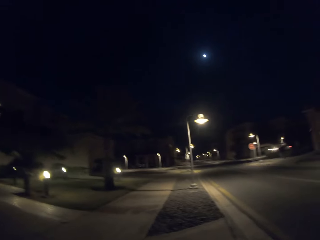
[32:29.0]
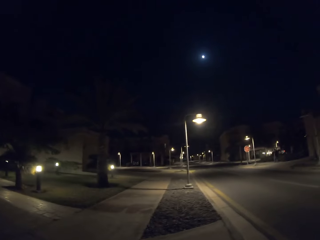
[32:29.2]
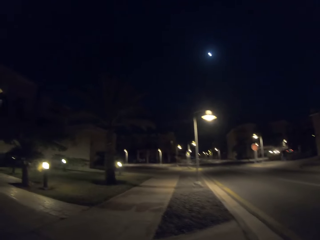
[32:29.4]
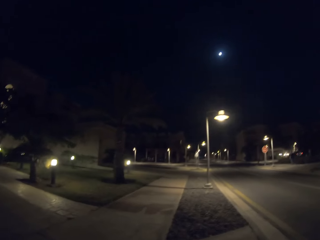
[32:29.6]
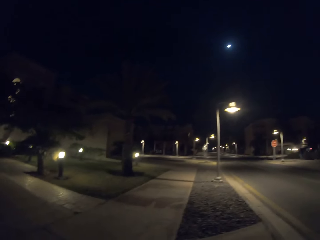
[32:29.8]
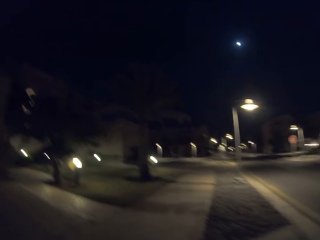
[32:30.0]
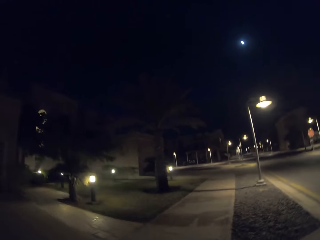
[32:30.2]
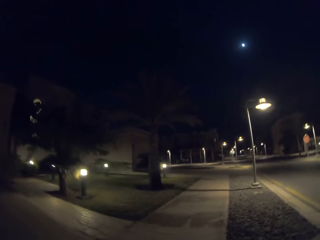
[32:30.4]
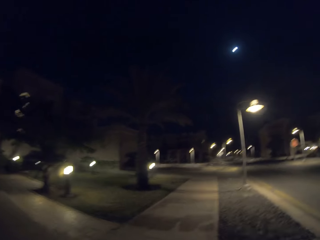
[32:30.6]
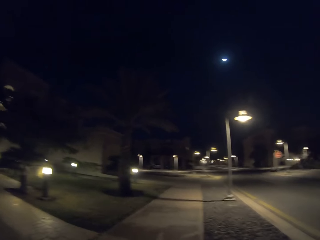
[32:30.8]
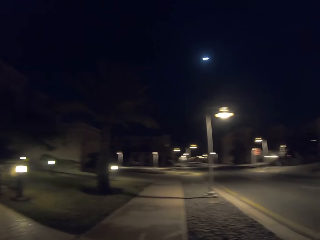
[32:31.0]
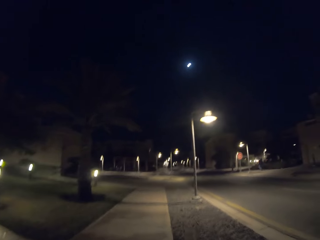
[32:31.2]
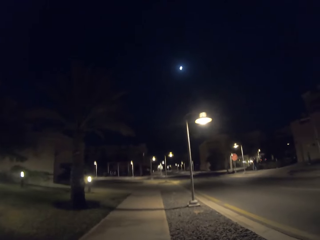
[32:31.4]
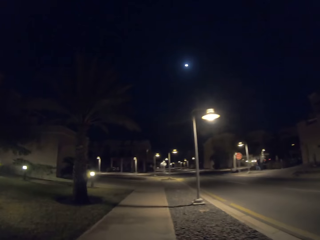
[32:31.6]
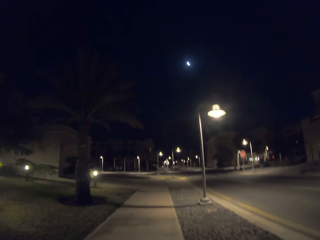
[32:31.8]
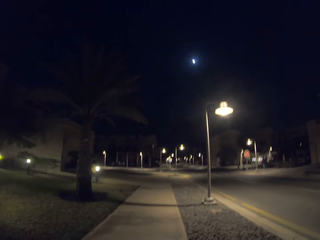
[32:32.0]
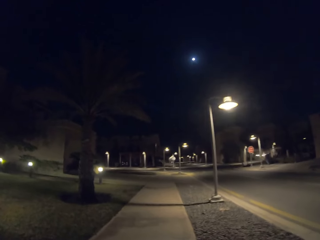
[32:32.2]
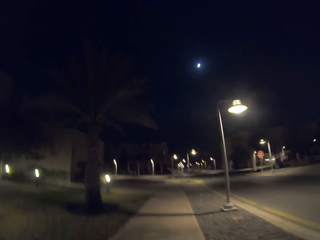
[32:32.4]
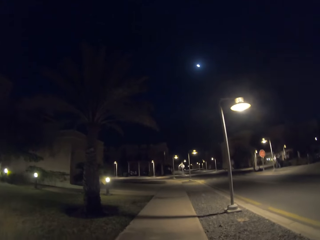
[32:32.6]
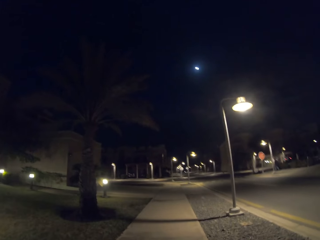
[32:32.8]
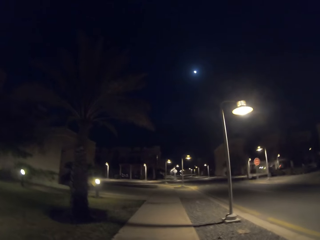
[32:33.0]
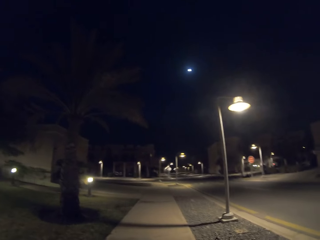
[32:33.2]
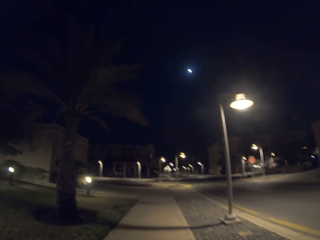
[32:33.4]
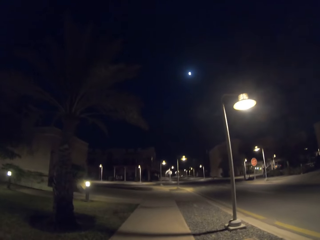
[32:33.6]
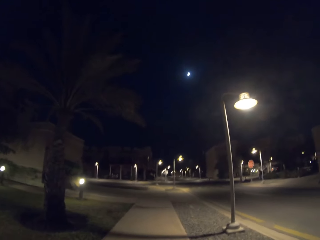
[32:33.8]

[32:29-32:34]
The camera wearer walks on the sidewalk.

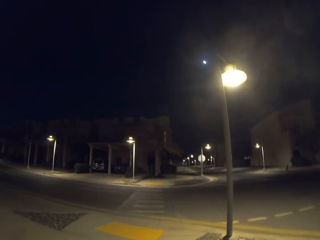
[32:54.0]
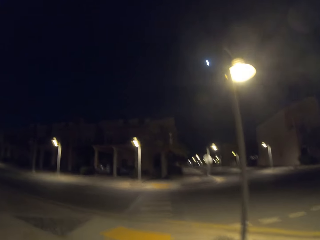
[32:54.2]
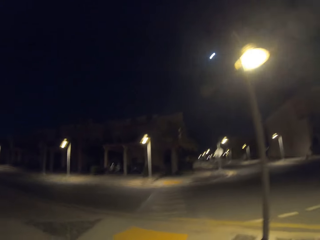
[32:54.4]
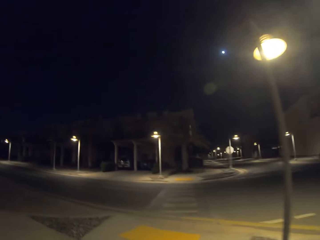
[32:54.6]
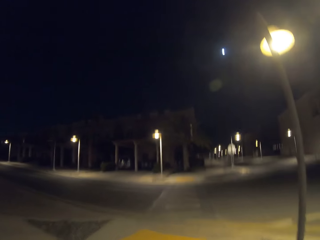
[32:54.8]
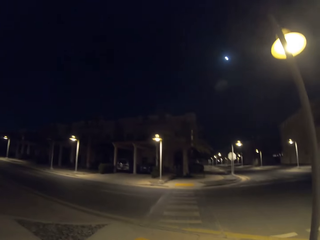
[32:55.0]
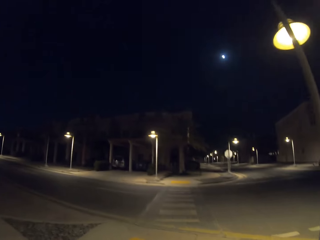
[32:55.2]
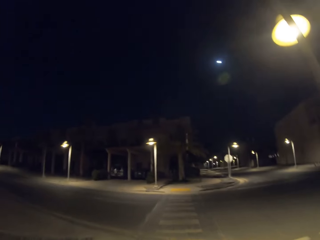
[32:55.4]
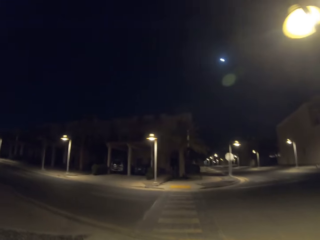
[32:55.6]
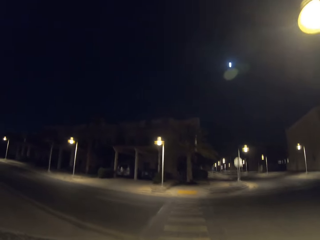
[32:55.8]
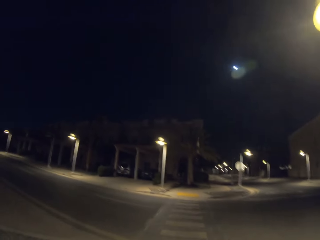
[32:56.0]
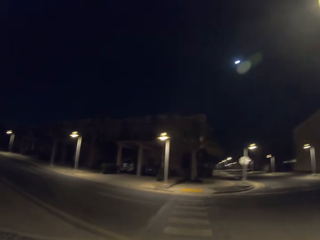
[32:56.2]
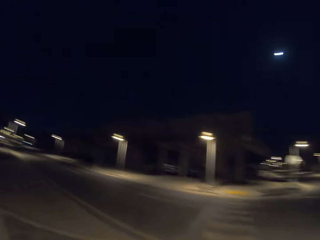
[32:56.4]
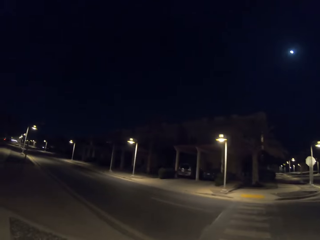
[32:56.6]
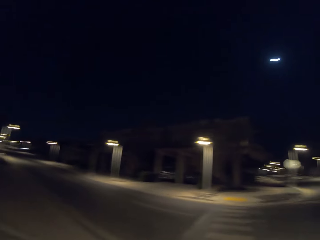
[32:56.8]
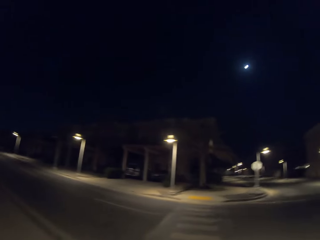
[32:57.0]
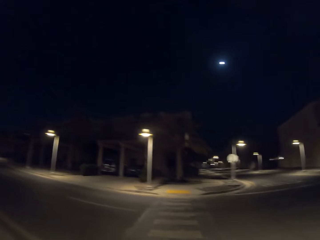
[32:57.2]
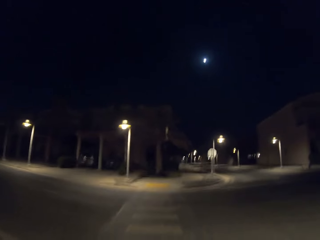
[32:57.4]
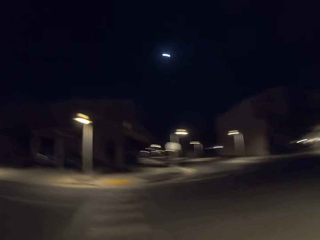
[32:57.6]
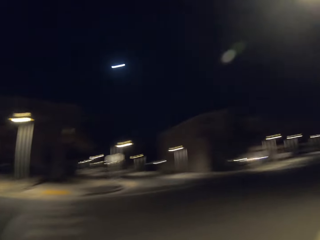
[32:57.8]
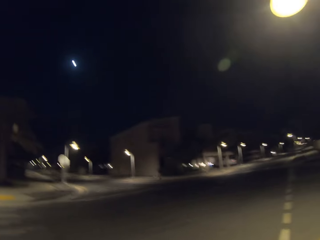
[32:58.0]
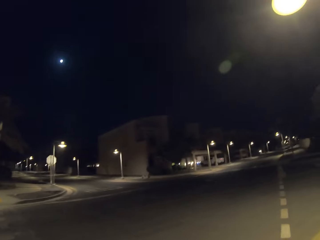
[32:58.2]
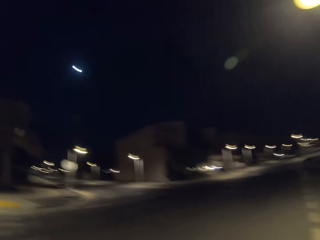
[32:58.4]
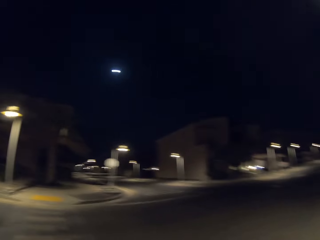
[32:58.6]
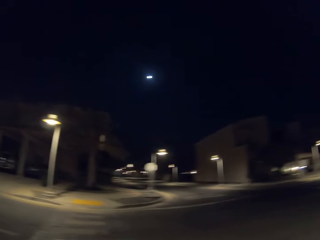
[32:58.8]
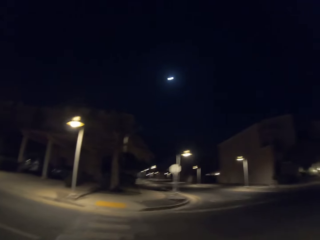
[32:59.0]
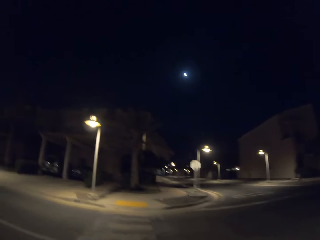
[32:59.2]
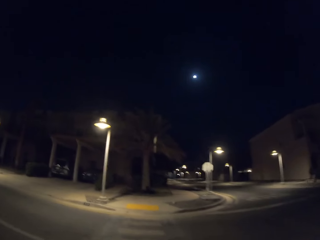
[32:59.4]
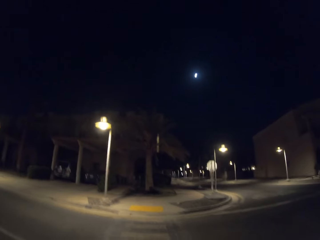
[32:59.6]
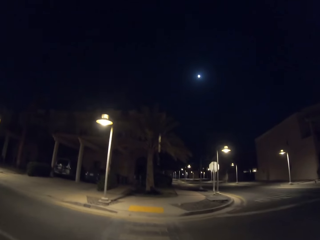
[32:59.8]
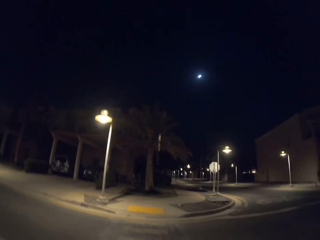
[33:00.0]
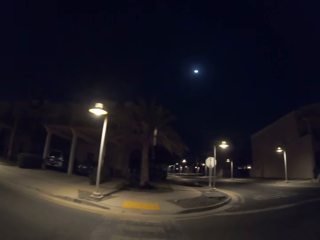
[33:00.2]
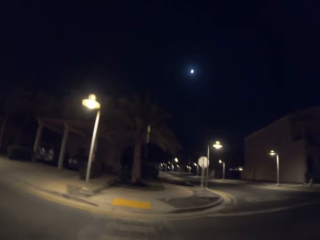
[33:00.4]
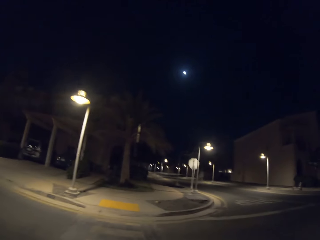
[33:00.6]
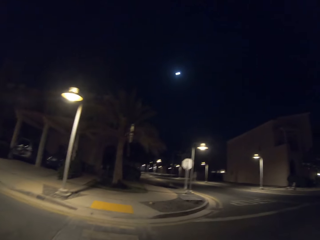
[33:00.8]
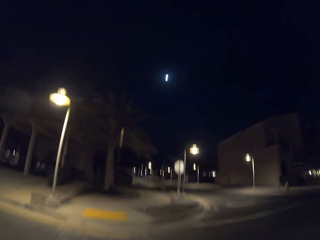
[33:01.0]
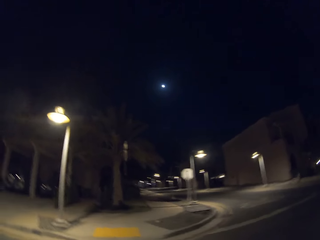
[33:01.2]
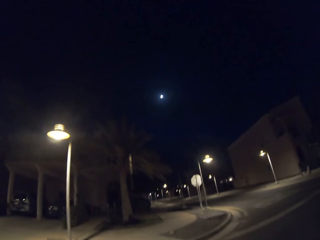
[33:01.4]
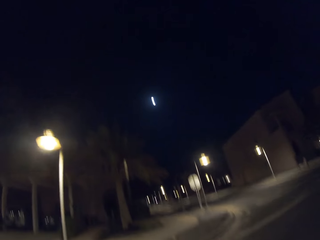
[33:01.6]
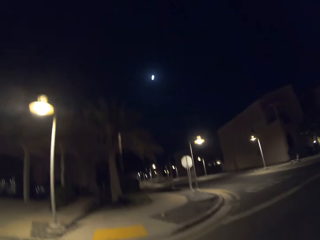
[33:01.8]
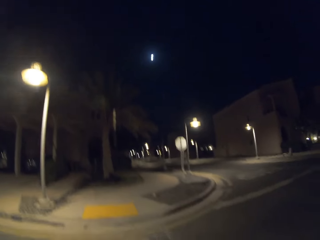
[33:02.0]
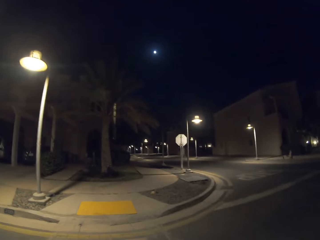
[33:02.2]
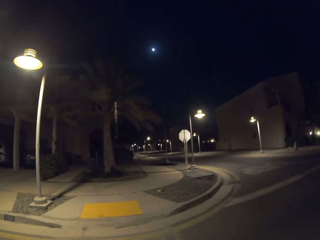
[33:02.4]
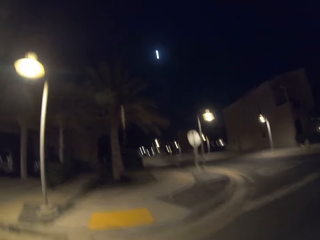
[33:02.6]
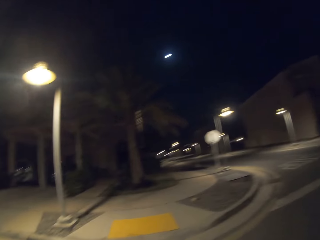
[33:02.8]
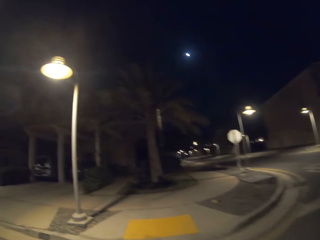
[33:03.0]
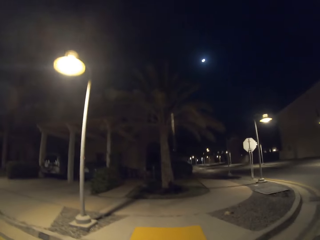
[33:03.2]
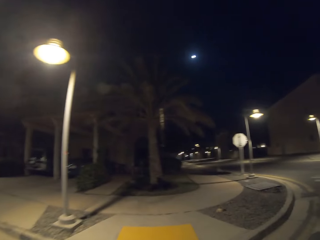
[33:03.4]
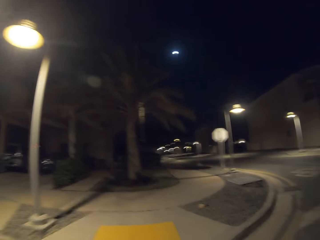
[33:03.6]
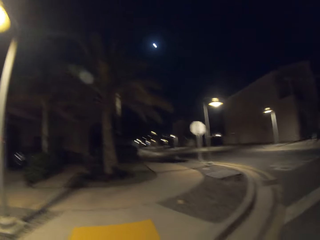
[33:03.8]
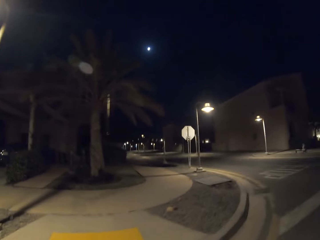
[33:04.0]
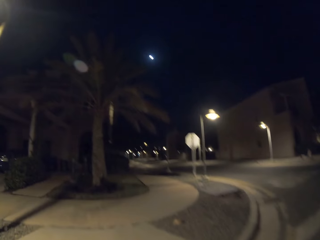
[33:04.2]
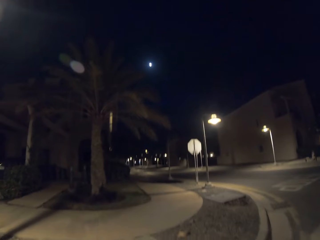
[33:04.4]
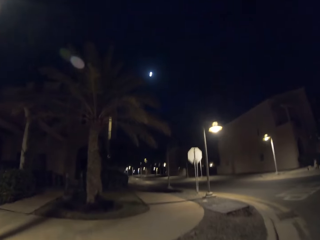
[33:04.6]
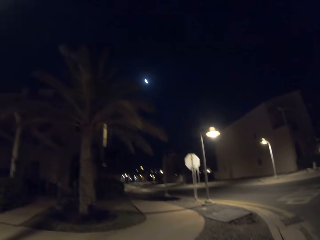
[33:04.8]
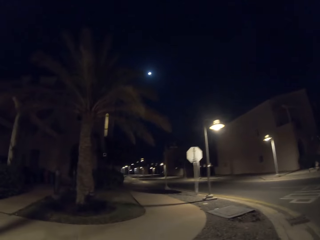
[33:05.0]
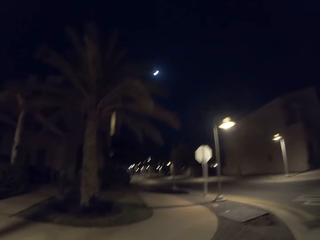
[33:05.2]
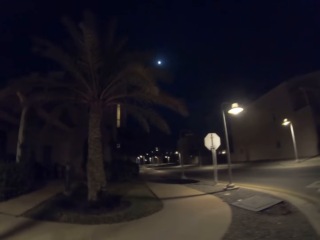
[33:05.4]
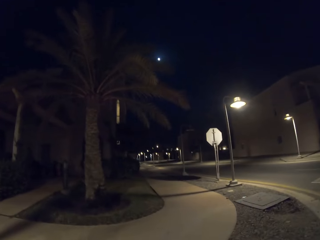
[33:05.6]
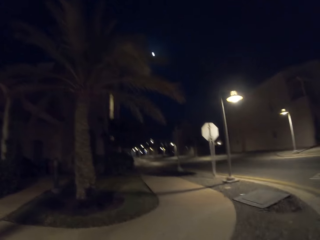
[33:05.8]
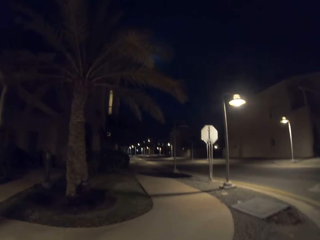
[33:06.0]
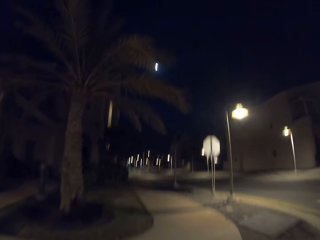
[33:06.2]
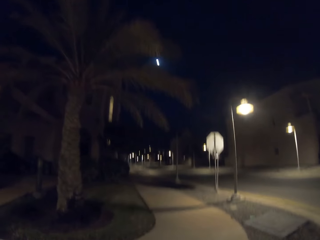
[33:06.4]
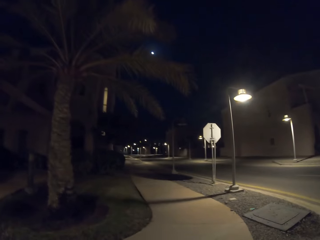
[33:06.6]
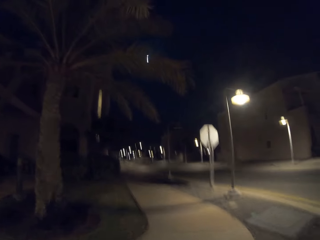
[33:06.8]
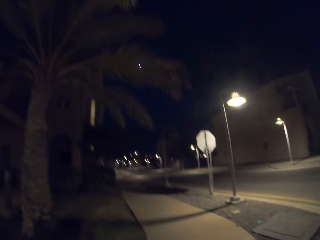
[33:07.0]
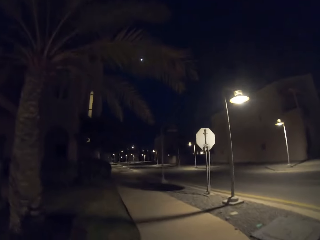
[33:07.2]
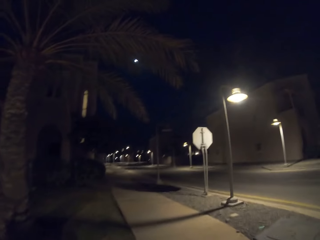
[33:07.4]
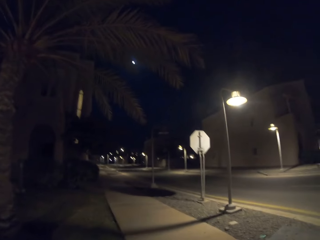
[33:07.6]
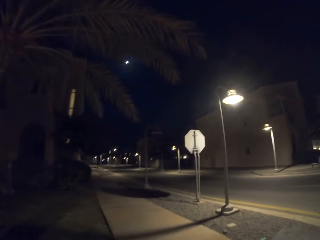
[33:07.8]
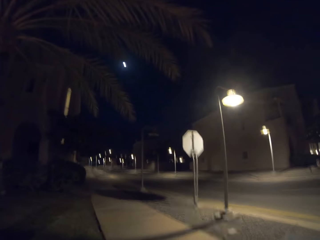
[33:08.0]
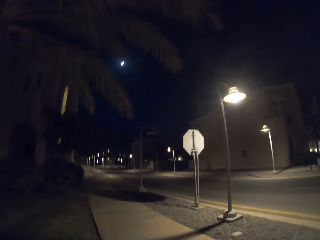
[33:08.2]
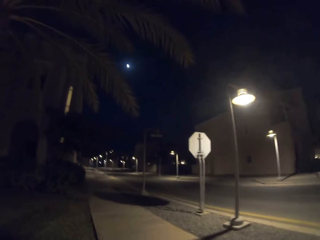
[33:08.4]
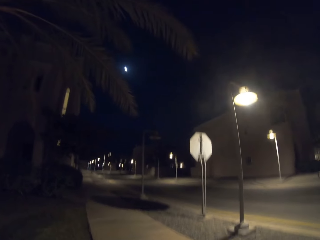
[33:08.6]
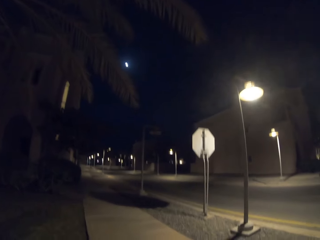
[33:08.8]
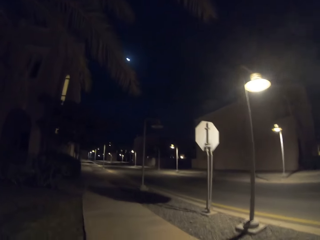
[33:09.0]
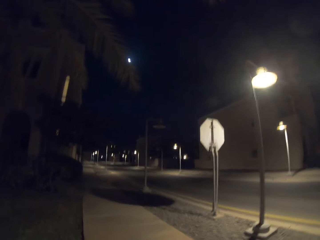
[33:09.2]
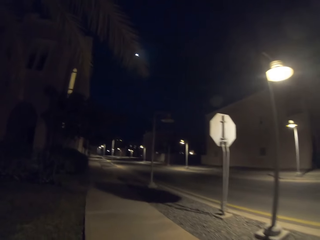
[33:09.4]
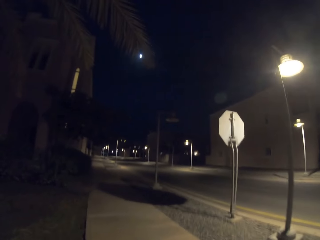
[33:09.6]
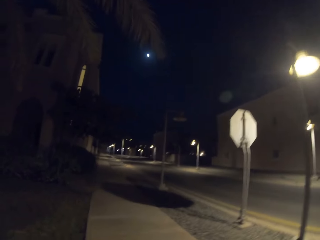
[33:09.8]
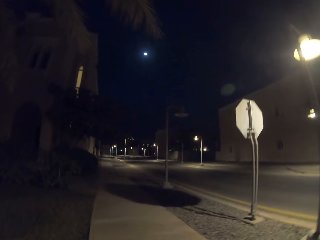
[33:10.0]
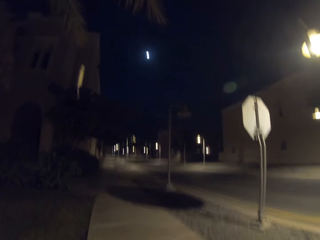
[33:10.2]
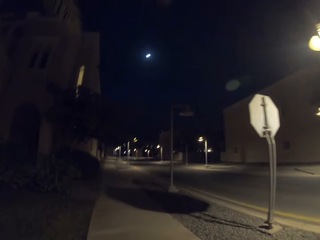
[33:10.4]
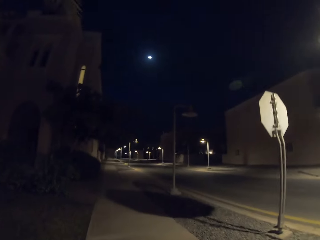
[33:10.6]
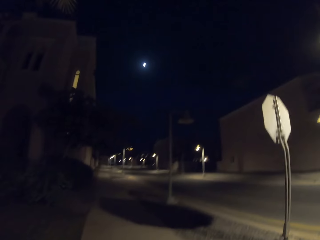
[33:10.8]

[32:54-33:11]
The camera wearer crosses the road at a zebra crossing. They walk along the sidewalk.
